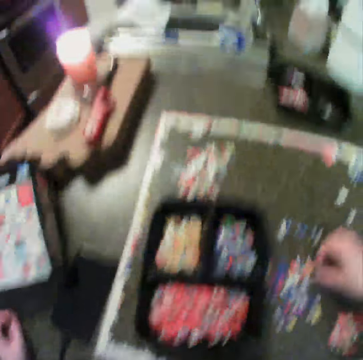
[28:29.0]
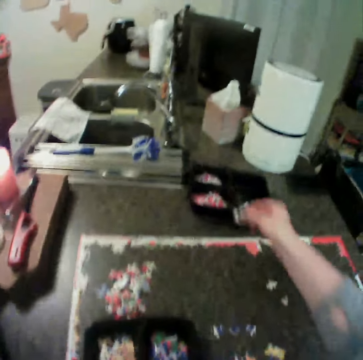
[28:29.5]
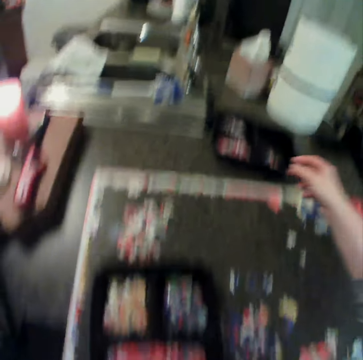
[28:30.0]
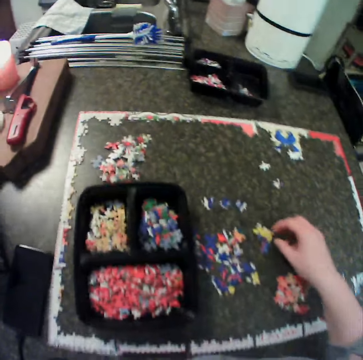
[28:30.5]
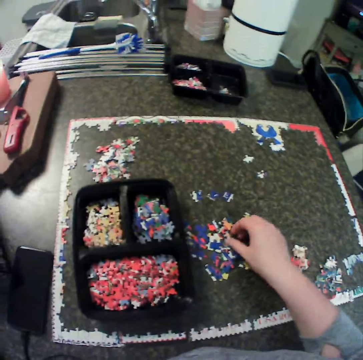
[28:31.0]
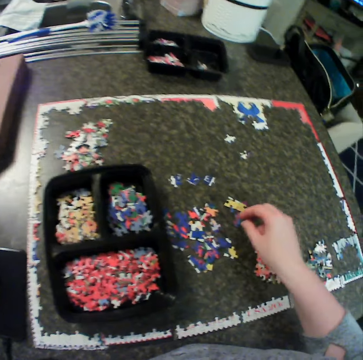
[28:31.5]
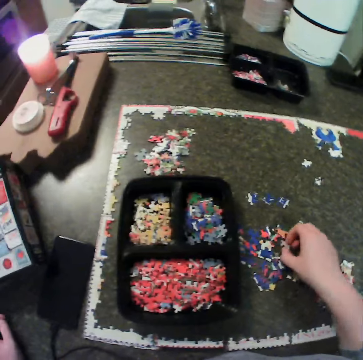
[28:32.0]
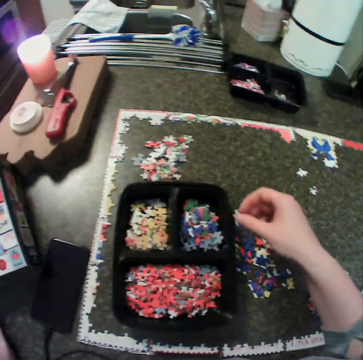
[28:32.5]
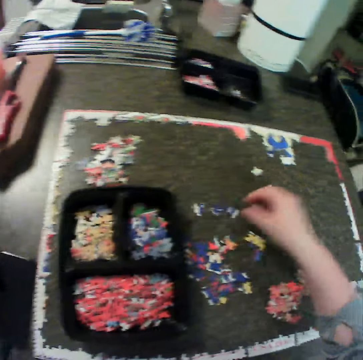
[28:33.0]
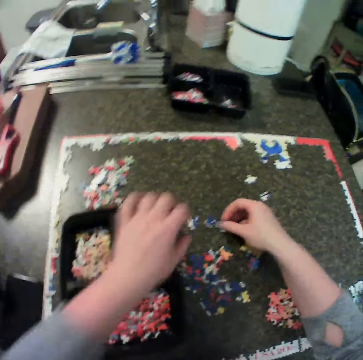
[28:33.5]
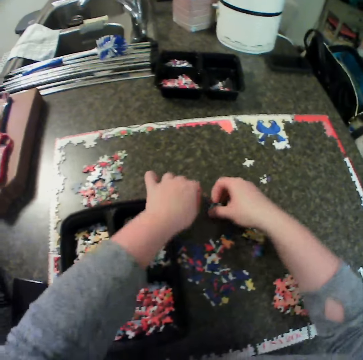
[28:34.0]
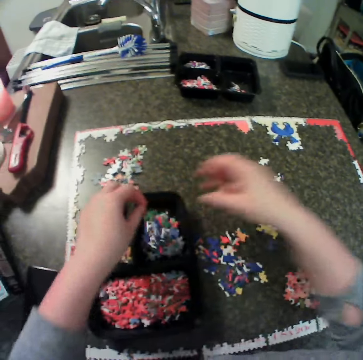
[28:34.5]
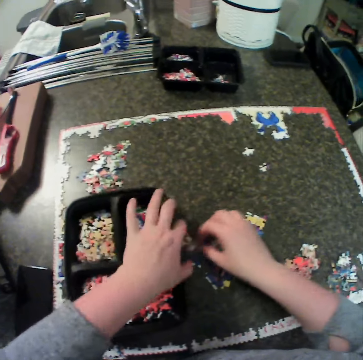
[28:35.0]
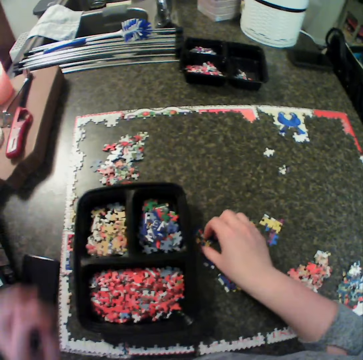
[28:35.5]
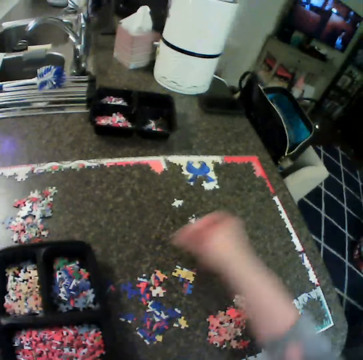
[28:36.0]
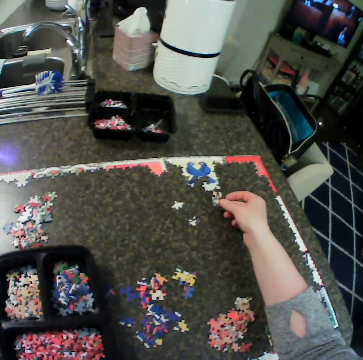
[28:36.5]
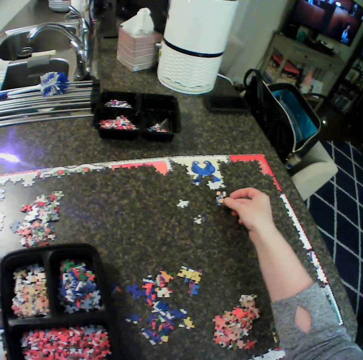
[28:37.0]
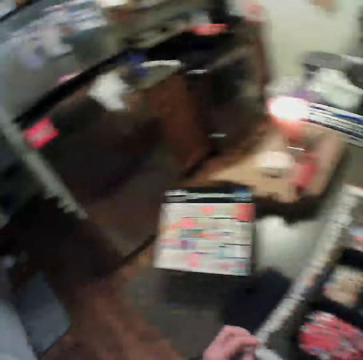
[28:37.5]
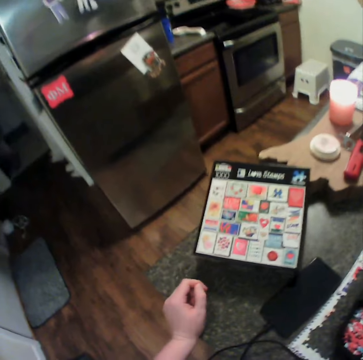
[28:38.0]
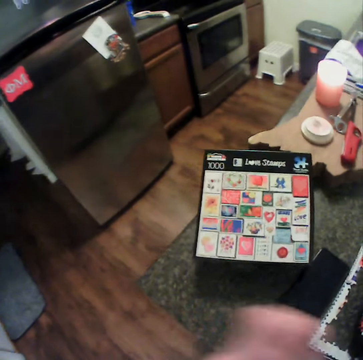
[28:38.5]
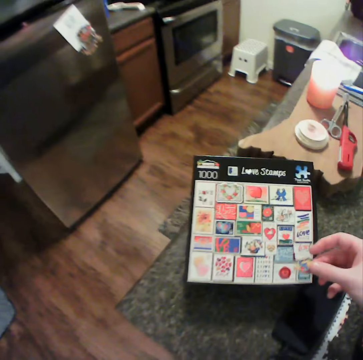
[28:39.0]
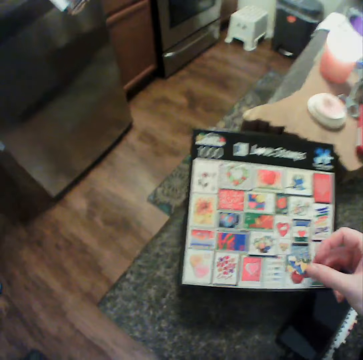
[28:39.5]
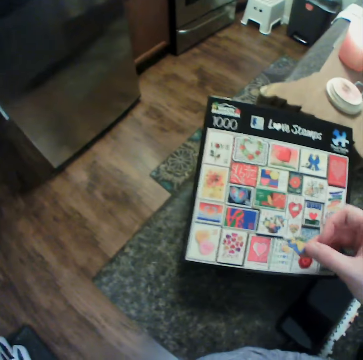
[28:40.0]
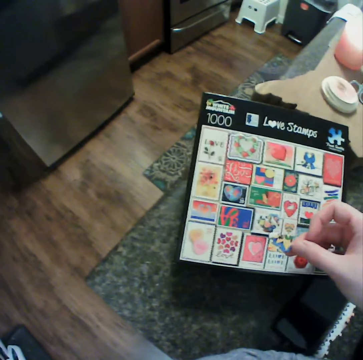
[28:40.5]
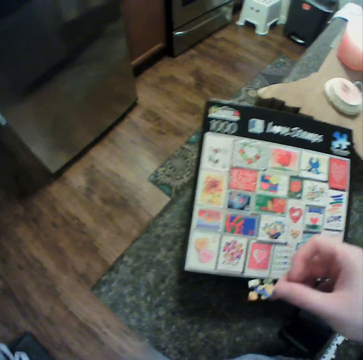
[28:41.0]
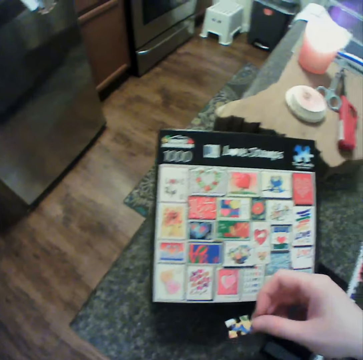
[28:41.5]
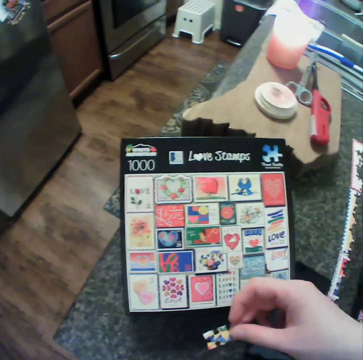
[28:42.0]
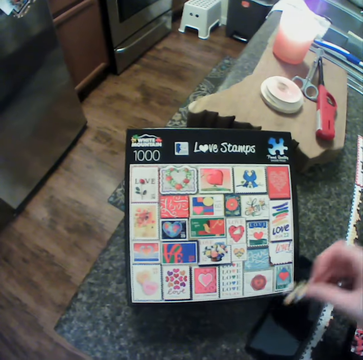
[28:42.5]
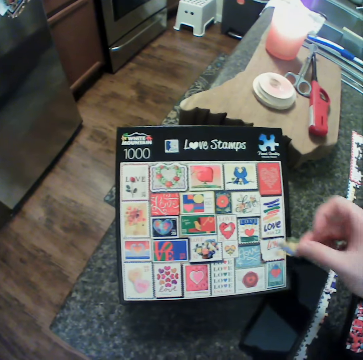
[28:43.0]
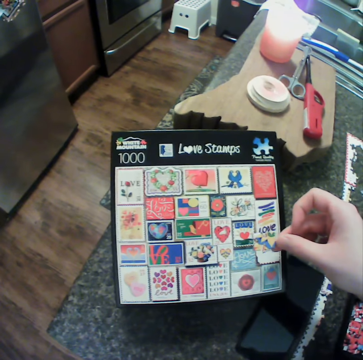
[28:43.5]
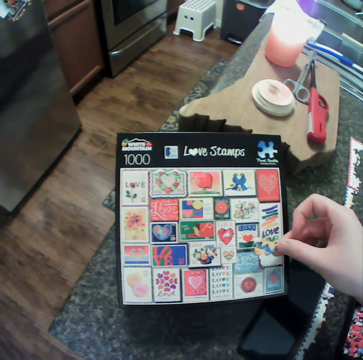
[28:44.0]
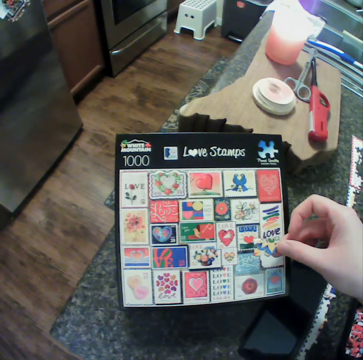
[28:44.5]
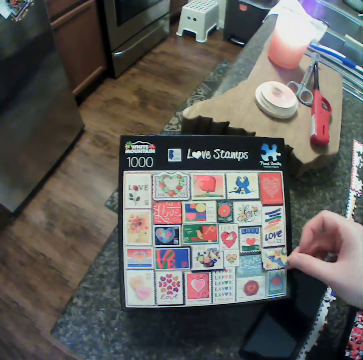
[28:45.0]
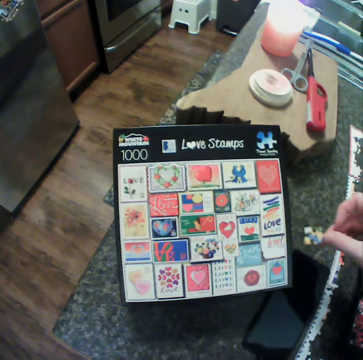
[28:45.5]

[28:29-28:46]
The camera wearer picks pieces of jigsaw puzzle on the table. They carry a piece of puzzle. They put pieces of jigsaw puzzle in a box. They move around. They move their hand around. They pick a piece of jigsaw puzzle on the table. They touch the puzzle on the table. They put pieces of jigsaw puzzle in the box. They pick pieces of jigsaw puzzle on the table. They carry some puzzle. They put pieces of jigsaw puzzle in the box. They pick pieces of jigsaw puzzle on the table. They look around. They place a puzzle on the board. They look at the piece of jigsaw puzzle. They look around. They look at the jigsaw puzzle book. They hold a piece of jigsaw puzzle over the book. They move the puzzle close to the chart book. They move their hand around. They hold a piece of jigsaw puzzle over the book.

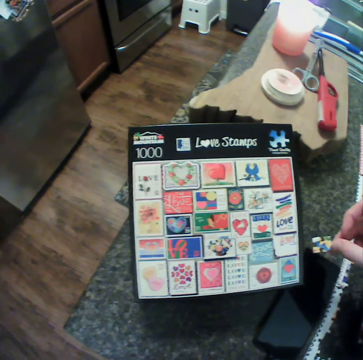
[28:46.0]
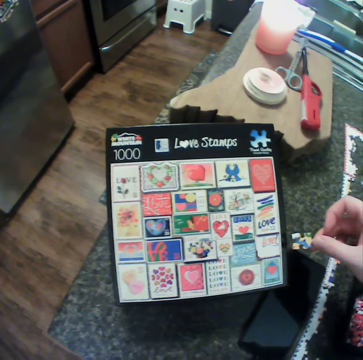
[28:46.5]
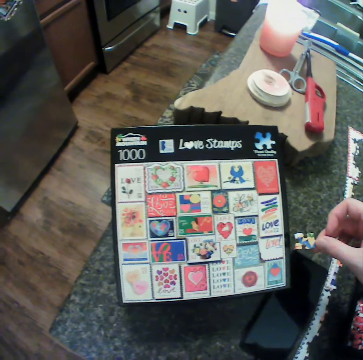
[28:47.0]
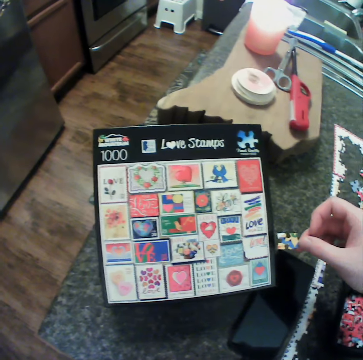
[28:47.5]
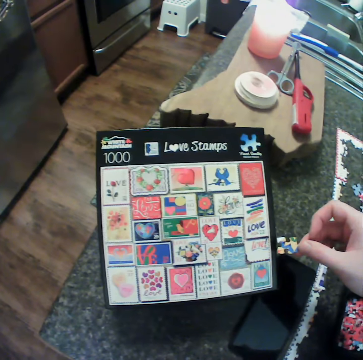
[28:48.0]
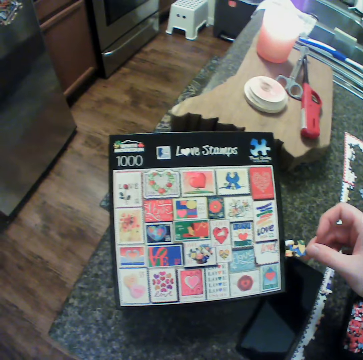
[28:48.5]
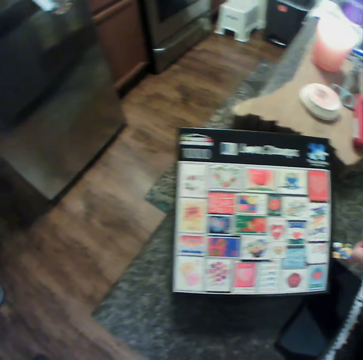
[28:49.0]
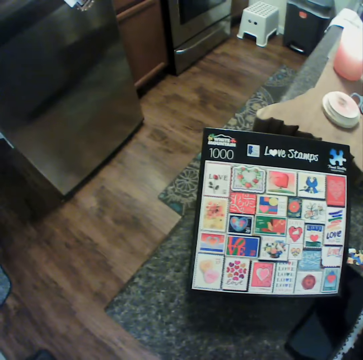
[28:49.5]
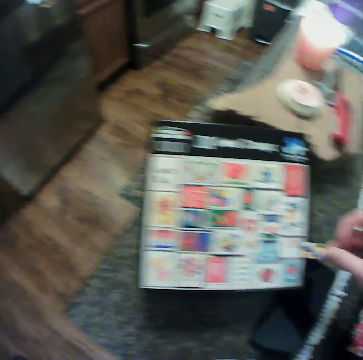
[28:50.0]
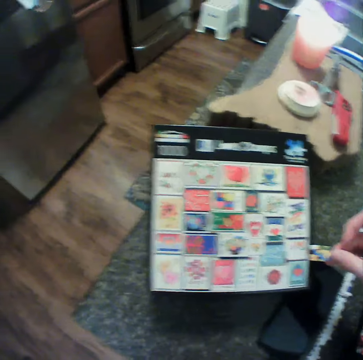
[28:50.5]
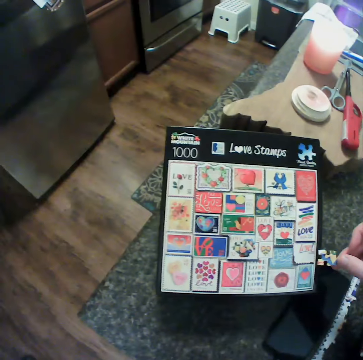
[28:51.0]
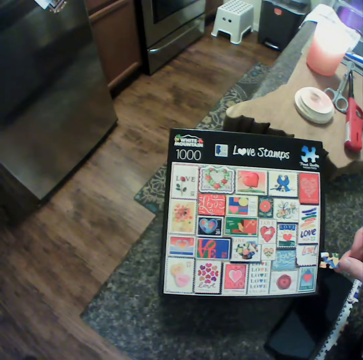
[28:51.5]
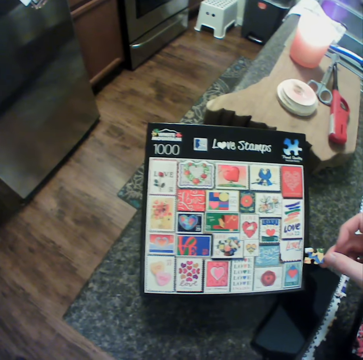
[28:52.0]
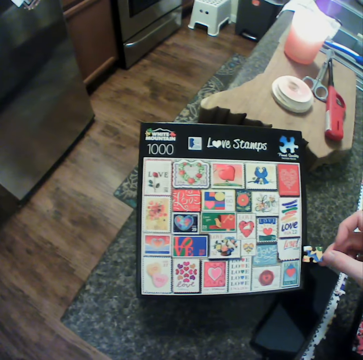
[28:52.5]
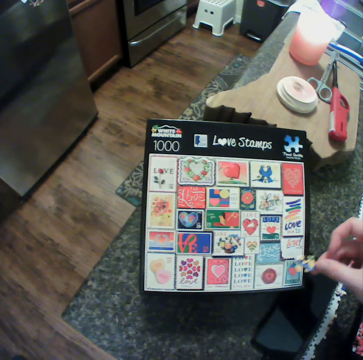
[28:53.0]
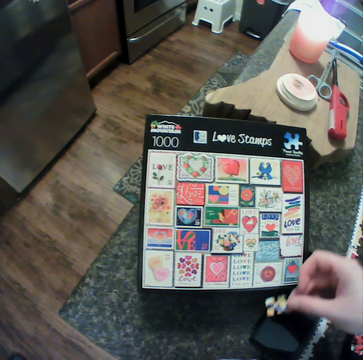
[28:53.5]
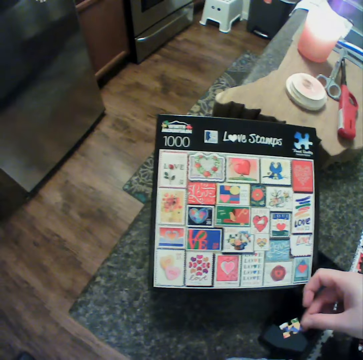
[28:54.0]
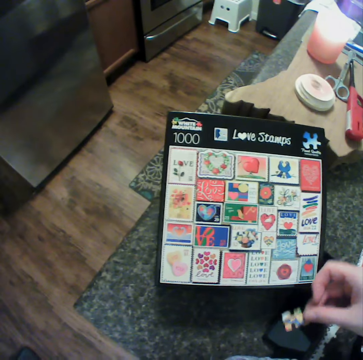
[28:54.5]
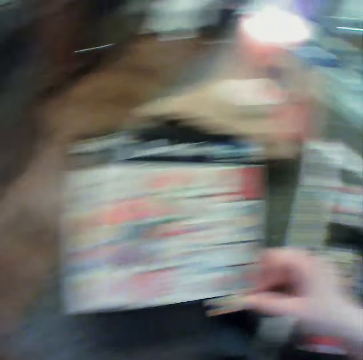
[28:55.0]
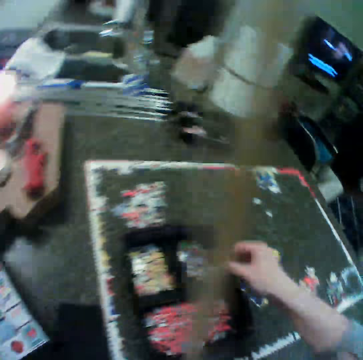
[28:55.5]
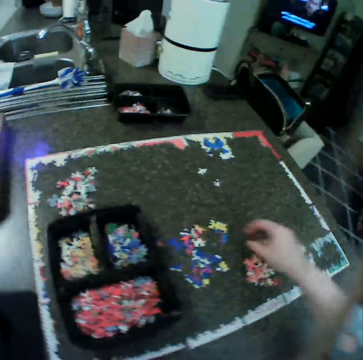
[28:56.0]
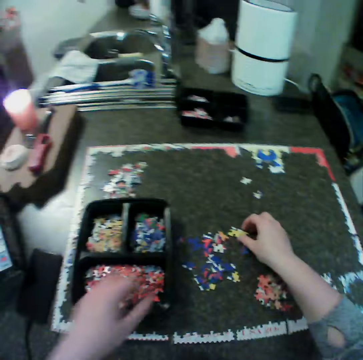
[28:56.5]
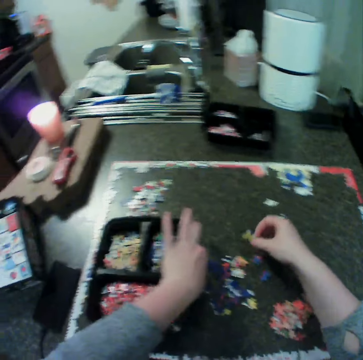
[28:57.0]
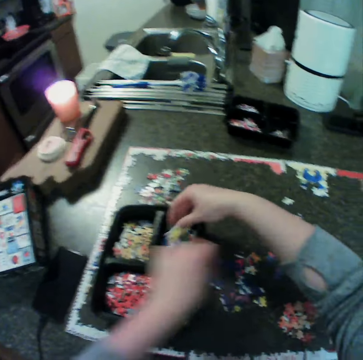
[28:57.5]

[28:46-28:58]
The camera wearer looks at the jigsaw puzzle book. They turn around. They put a piece of jigsaw puzzle in a box. They keep the puzzle on the table. They move their hand around. They pick pieces of jigsaw puzzle on the table. They put a piece of jigsaw puzzle in the box.

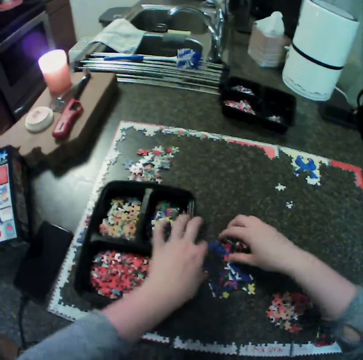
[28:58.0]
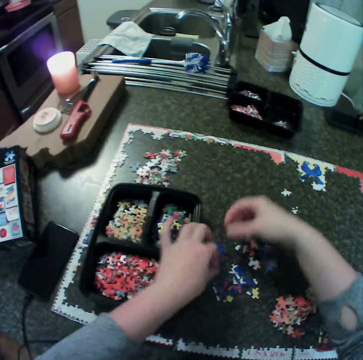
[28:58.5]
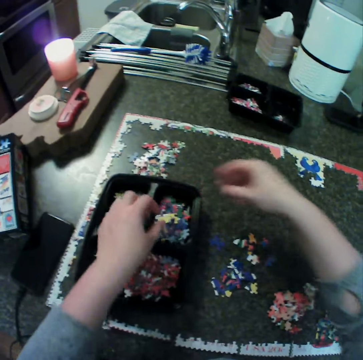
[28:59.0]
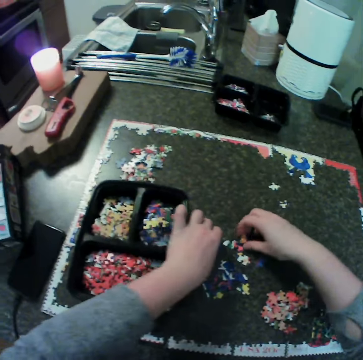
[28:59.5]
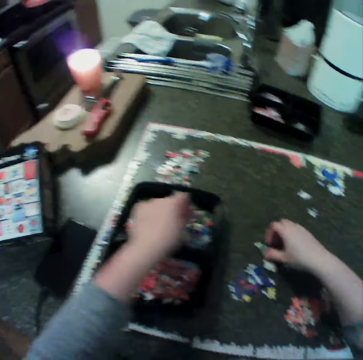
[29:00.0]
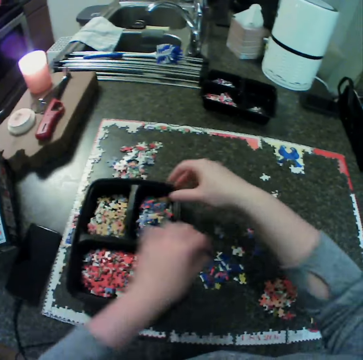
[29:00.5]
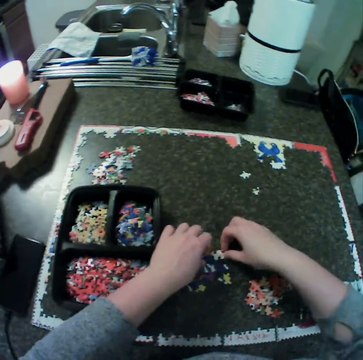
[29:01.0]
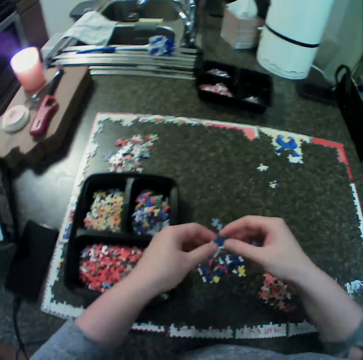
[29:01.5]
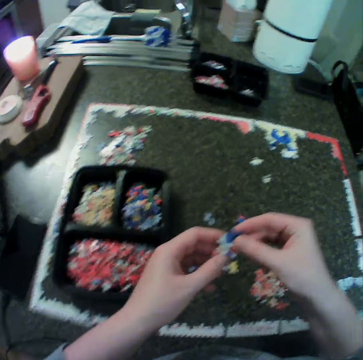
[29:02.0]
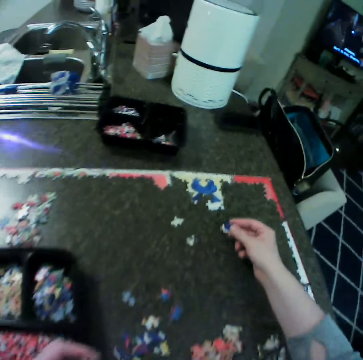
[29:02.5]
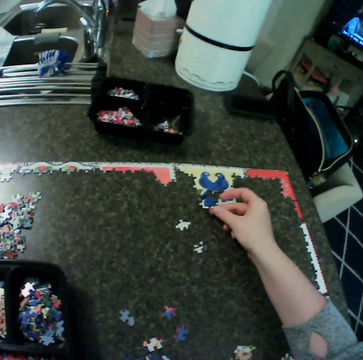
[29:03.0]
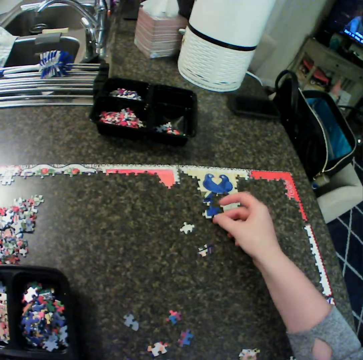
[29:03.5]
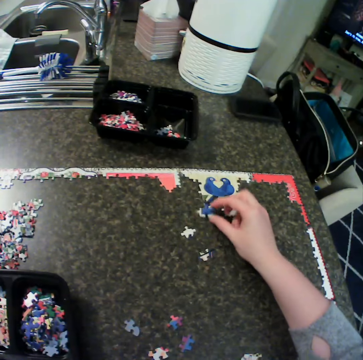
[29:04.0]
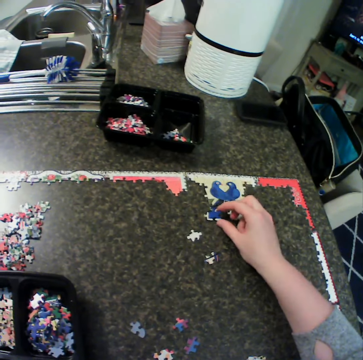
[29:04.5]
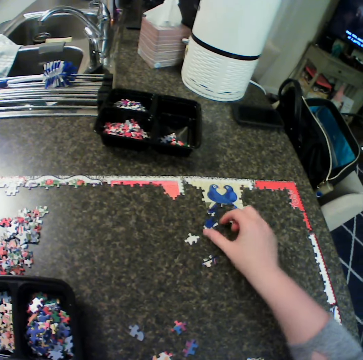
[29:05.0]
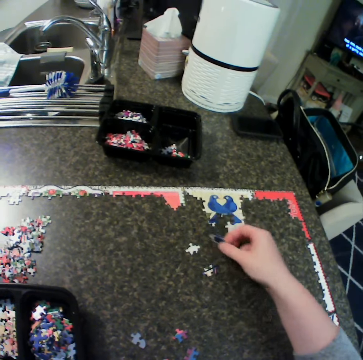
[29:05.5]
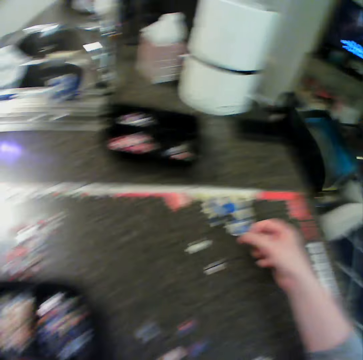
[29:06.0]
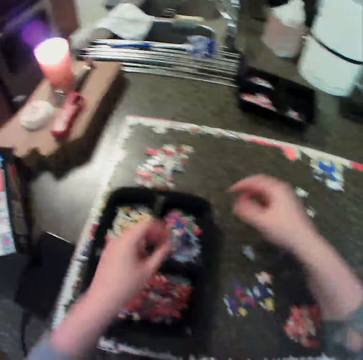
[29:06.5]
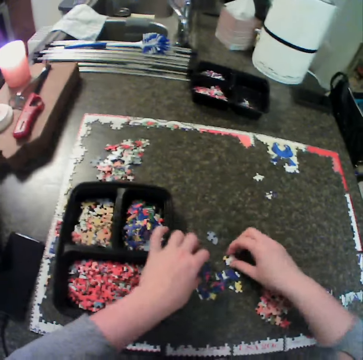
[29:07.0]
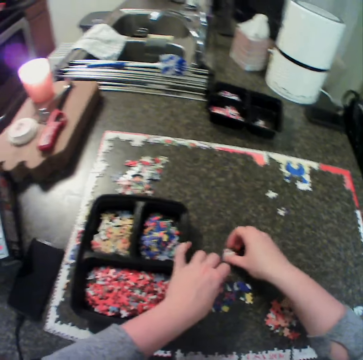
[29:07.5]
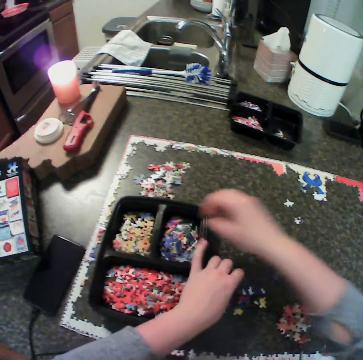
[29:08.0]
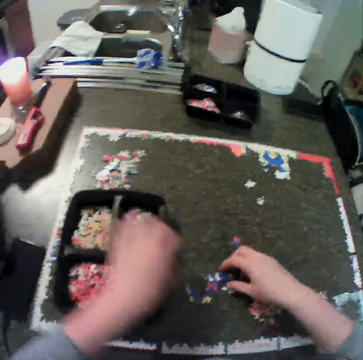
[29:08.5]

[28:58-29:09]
The camera wearer picks pieces of jigsaw puzzle on the table. They put a piece of jigsaw puzzle in a box. They pick pieces of jigsaw puzzle on the table. They put pieces of jigsaw puzzle in the box. They carry some puzzle from the table. They pick pieces of jigsaw puzzle on the table. They look at the pieces of jigsaw puzzle. They hold a piece of jigsaw puzzle over the table. They place it on the board. They turn a piece of jigsaw puzzle on the table. They put a piece of jigsaw puzzle in the box. They pick pieces of jigsaw puzzle on the table. They carry another piece of puzzle. They put pieces of jigsaw puzzle in the box.
